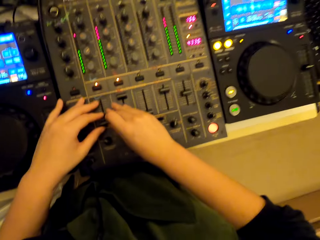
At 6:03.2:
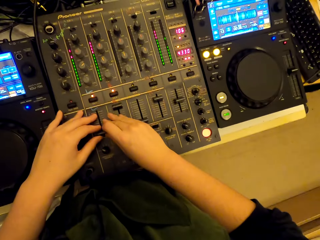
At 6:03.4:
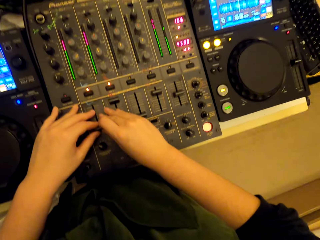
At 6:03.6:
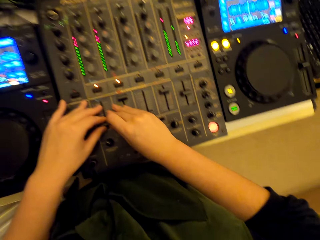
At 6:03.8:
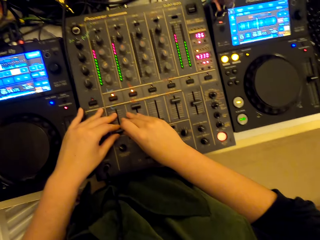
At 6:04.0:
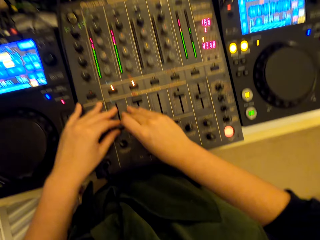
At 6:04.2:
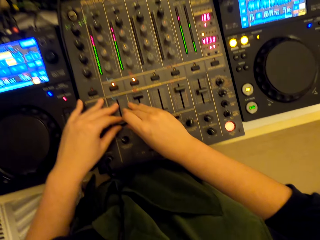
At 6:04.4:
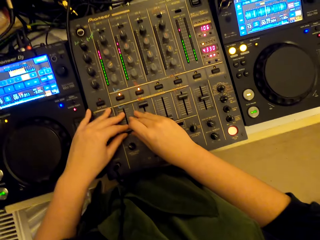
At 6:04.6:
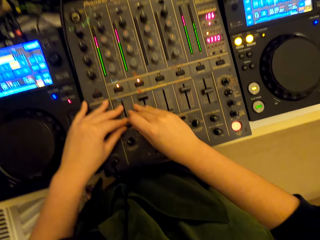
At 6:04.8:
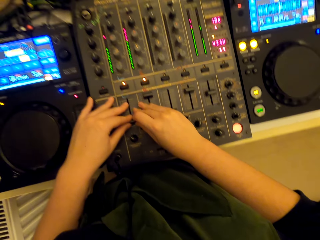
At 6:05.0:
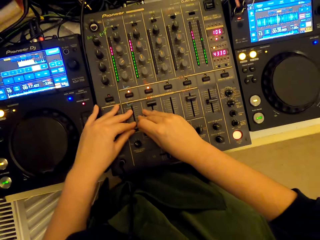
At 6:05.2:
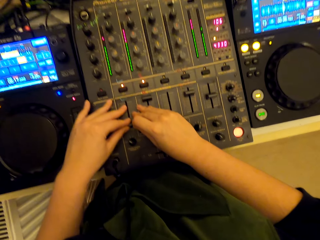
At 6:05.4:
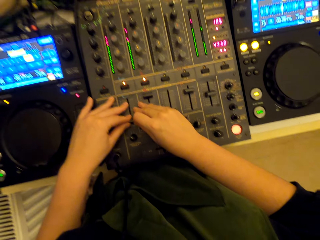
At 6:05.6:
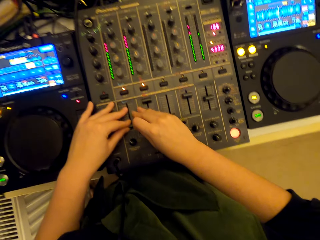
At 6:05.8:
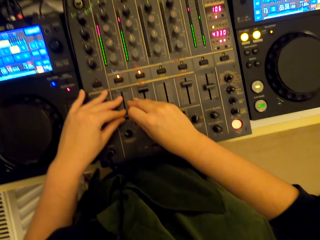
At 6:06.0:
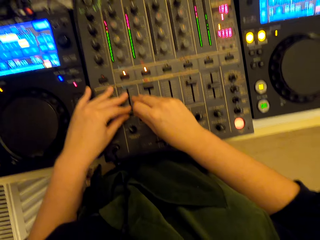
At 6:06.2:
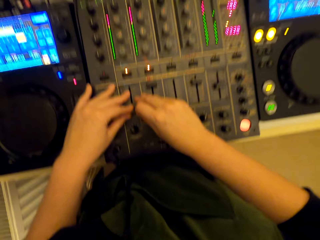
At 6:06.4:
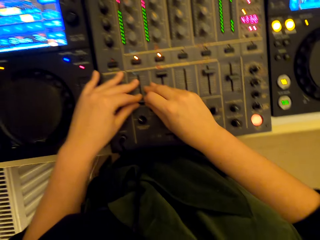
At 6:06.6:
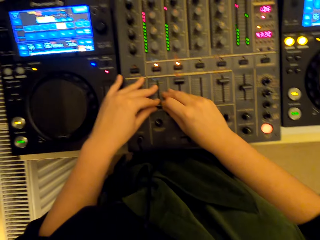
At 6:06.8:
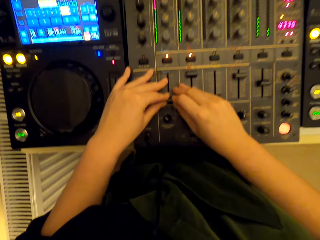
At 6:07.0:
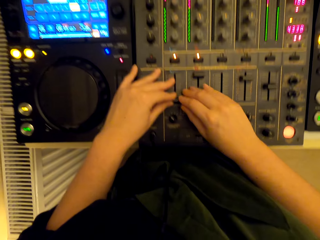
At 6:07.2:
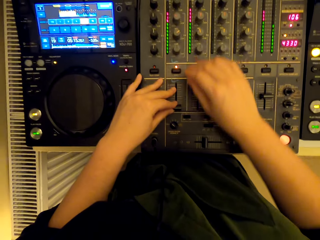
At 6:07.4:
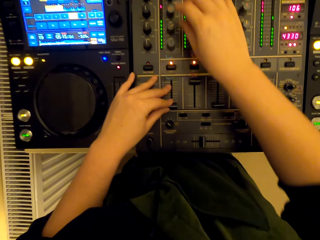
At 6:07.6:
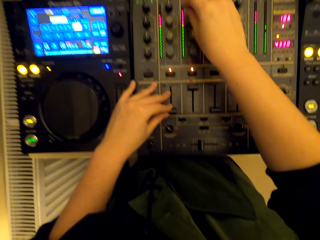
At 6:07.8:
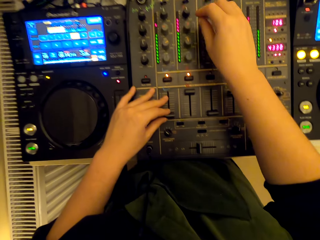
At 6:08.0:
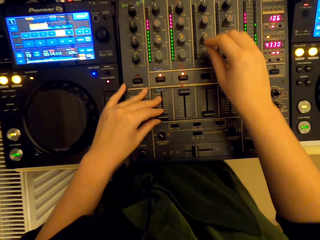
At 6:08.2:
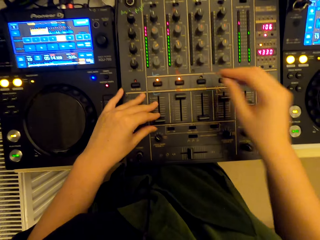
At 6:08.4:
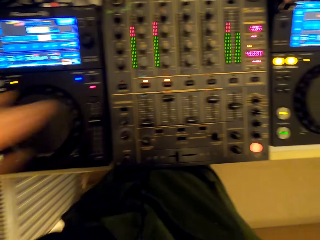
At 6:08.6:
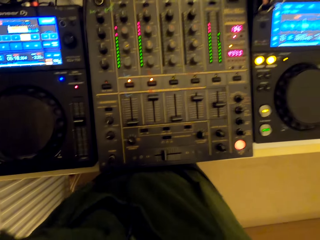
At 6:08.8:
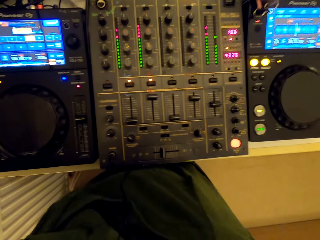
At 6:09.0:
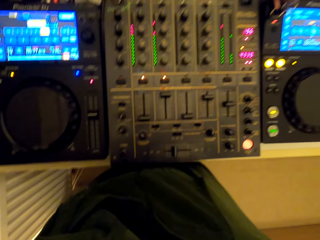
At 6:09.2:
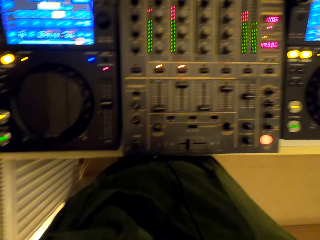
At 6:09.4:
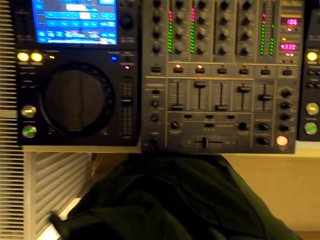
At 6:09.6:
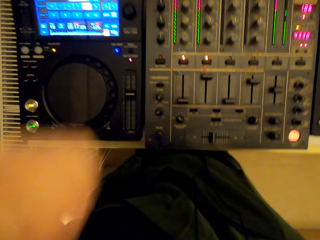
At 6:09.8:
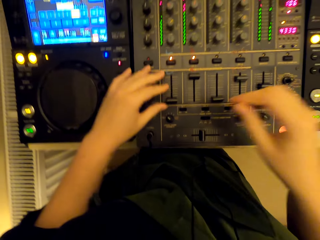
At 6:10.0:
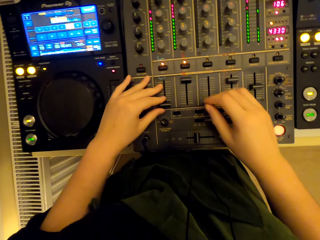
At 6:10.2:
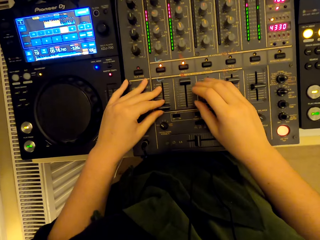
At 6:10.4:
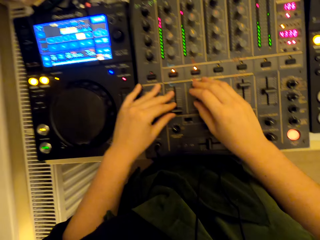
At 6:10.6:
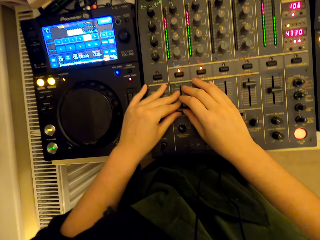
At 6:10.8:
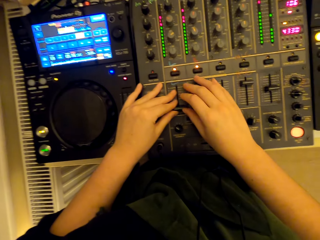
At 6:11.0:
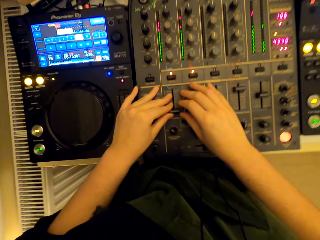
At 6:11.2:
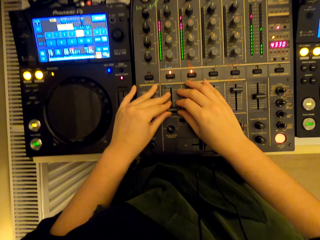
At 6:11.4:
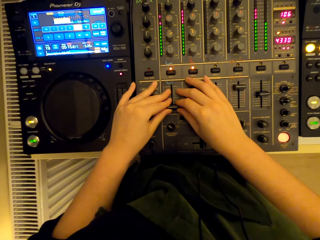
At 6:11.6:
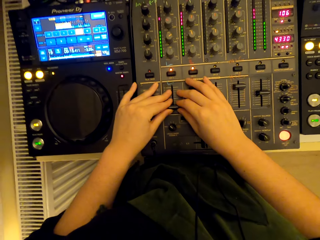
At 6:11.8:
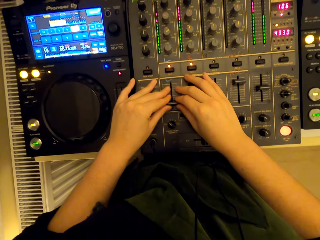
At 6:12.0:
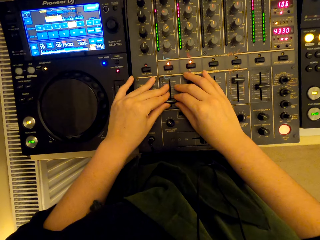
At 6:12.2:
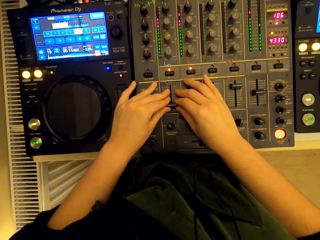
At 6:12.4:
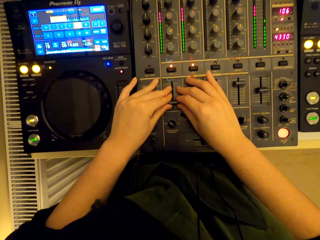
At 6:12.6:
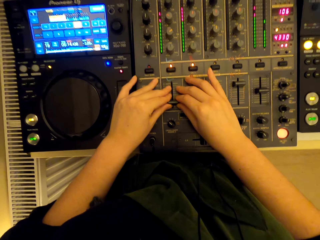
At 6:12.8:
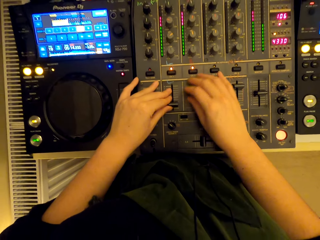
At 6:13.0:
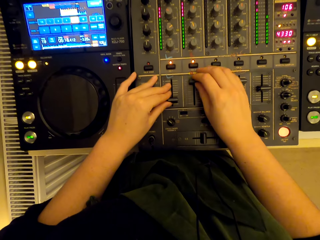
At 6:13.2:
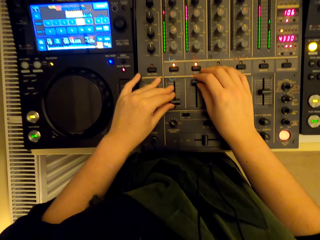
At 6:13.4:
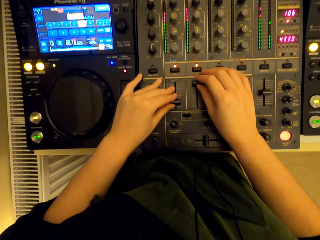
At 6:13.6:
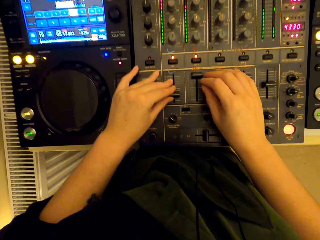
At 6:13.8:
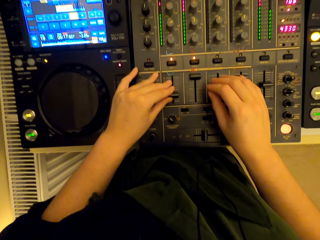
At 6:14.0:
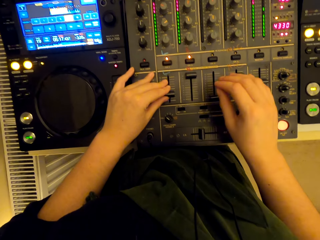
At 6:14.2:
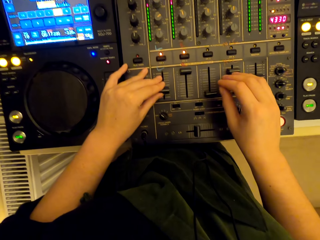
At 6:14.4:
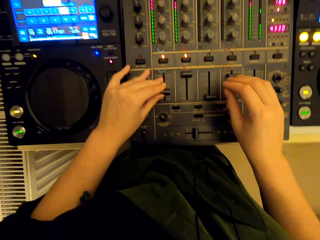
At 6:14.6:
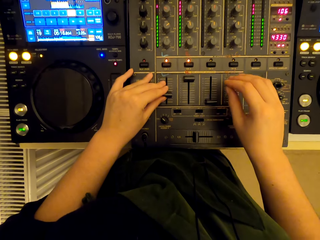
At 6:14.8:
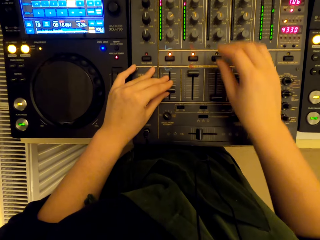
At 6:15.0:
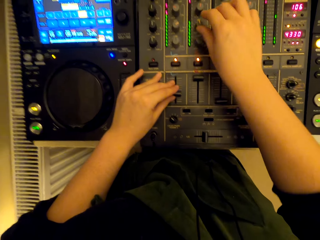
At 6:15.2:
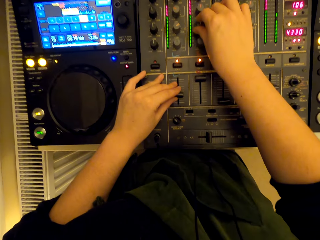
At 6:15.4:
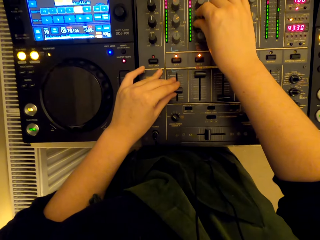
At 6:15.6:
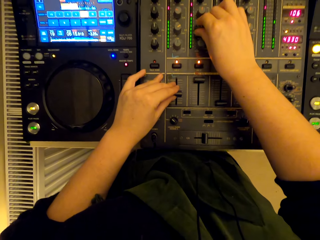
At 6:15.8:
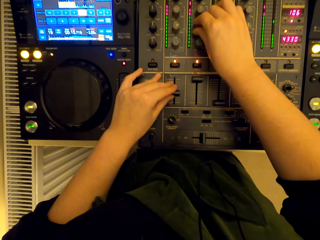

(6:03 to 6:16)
The camera wearer touches something. They use the turntable mixer.

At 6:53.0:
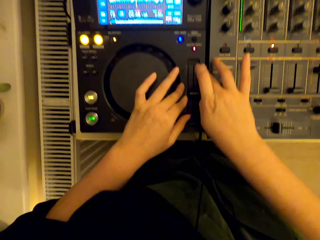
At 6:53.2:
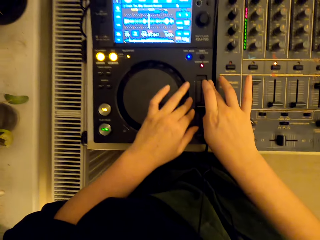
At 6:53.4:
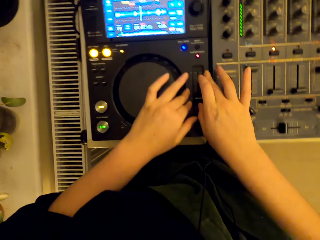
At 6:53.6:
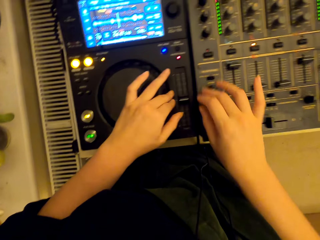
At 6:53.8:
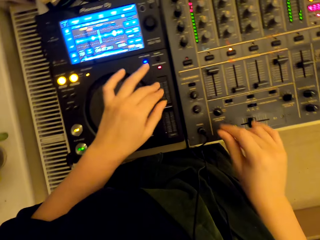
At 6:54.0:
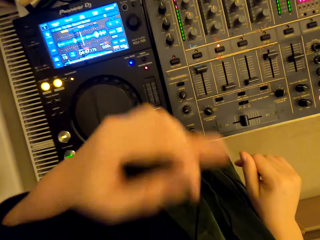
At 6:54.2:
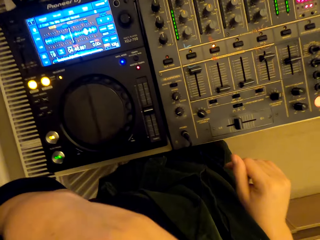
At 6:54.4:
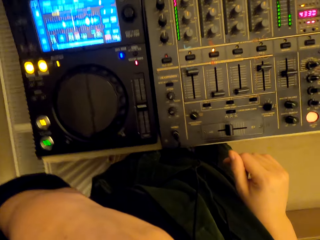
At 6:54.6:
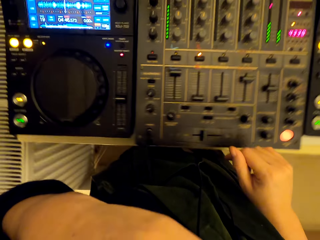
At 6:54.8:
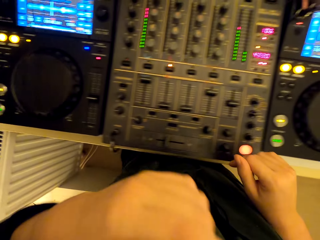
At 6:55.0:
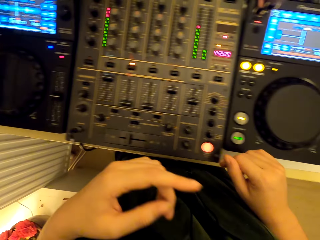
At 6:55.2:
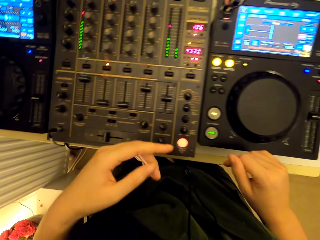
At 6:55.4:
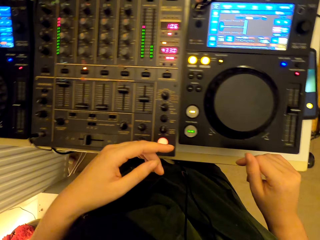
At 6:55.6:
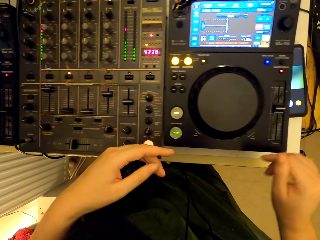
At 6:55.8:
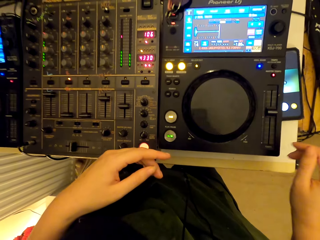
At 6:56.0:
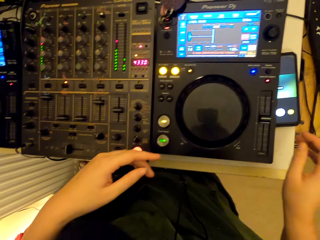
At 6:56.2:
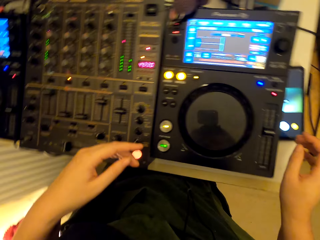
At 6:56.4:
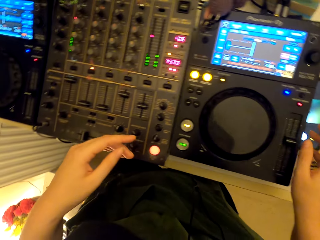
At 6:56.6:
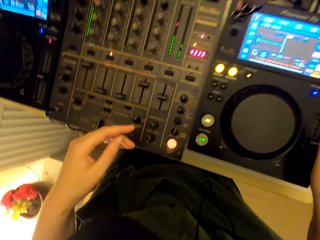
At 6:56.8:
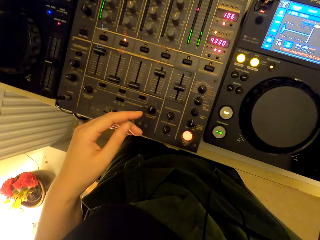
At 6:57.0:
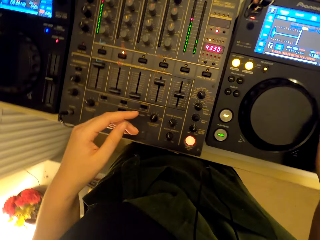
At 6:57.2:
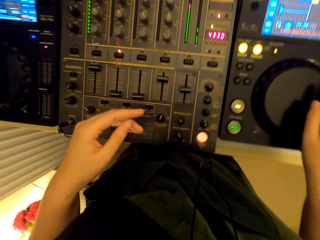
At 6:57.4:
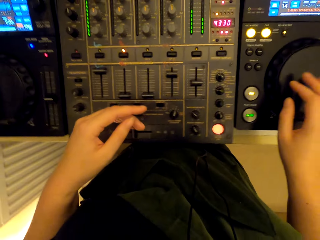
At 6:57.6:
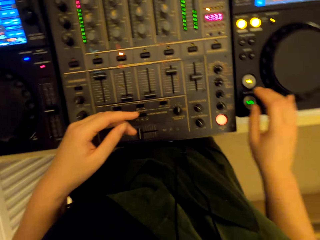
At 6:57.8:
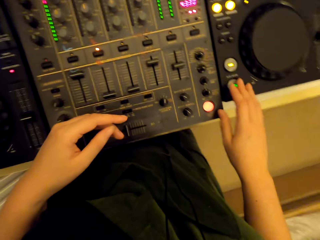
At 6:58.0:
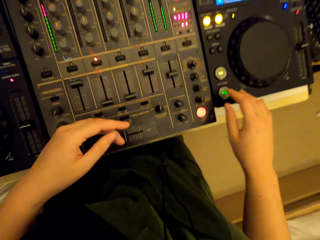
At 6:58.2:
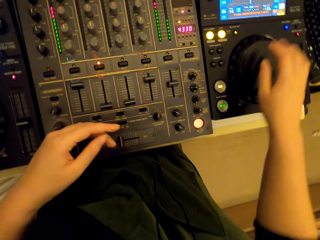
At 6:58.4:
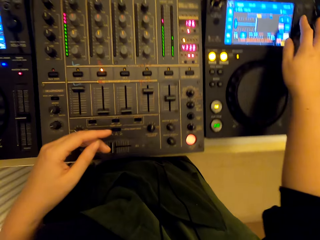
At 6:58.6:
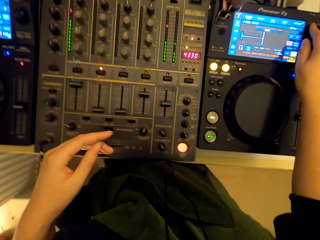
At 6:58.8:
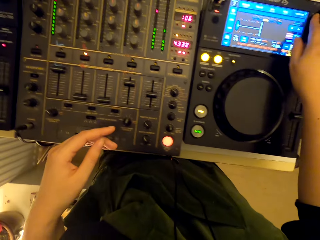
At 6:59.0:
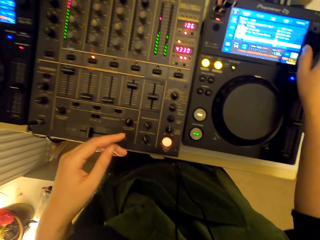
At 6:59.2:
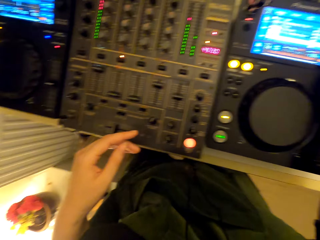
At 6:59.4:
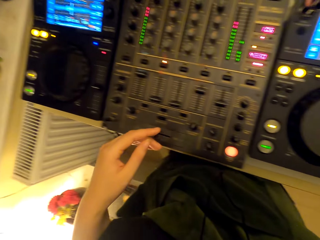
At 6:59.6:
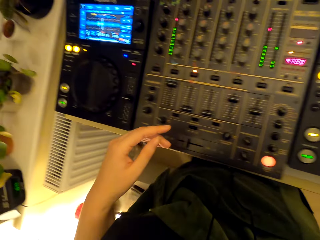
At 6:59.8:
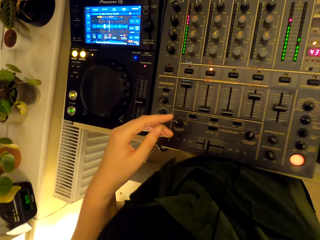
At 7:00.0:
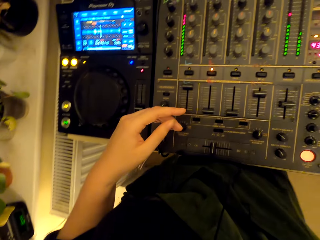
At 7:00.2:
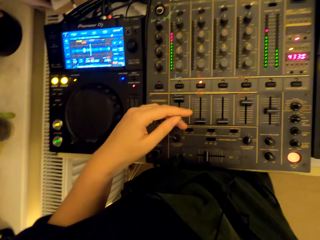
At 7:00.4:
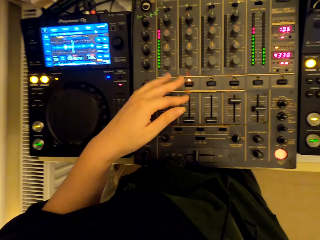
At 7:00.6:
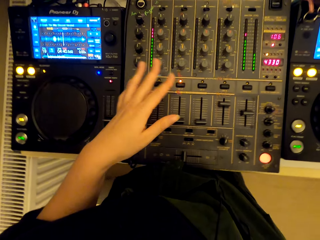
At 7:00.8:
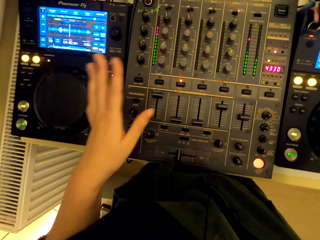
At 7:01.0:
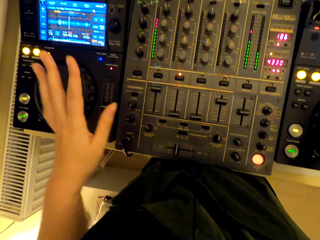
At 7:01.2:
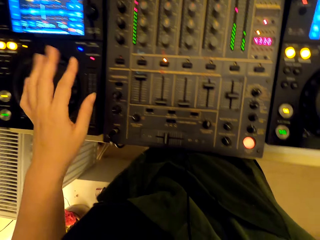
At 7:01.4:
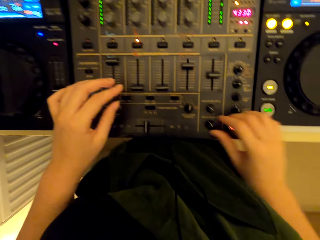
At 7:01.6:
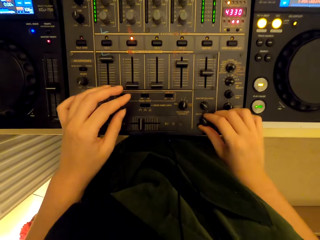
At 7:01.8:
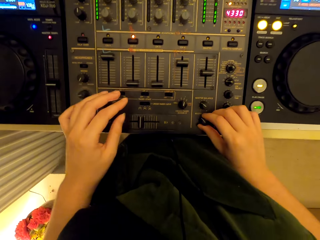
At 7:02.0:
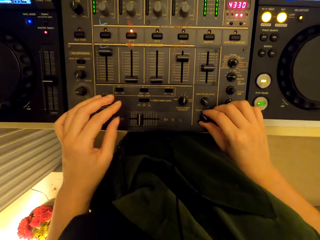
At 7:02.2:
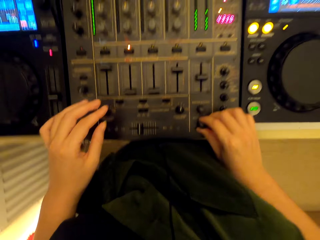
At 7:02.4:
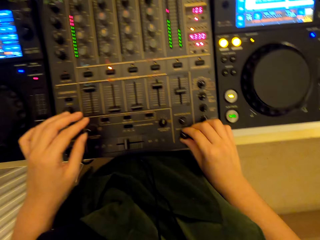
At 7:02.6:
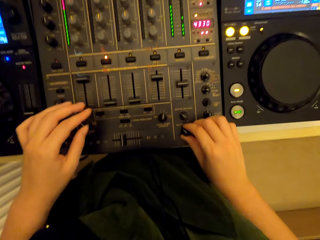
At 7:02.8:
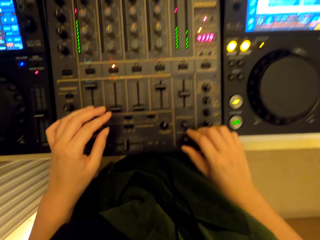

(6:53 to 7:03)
The camera wearer touches the face. They look around the turntable mixer, use the turntable mixer and dance to the music beat. They mix the turntable.
